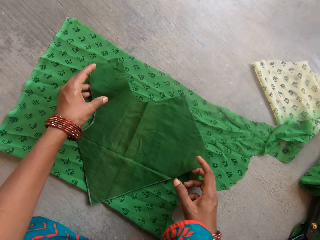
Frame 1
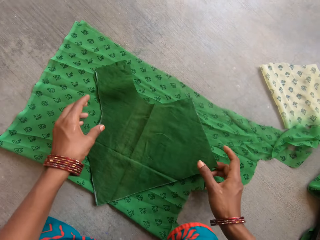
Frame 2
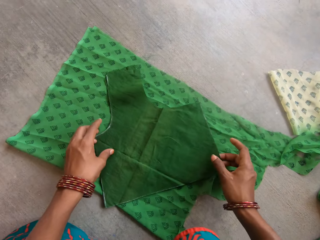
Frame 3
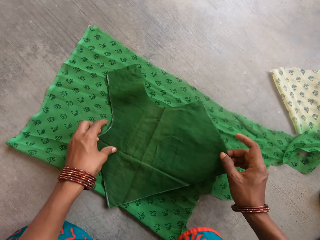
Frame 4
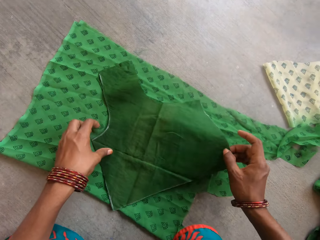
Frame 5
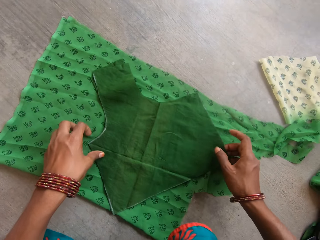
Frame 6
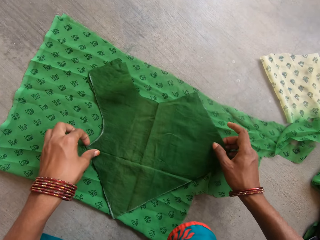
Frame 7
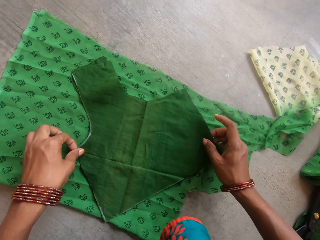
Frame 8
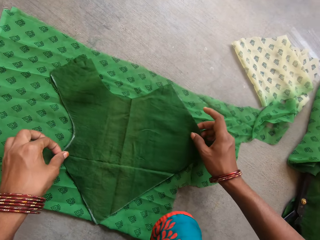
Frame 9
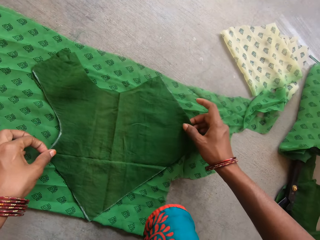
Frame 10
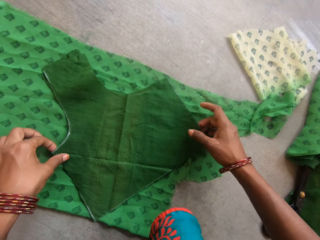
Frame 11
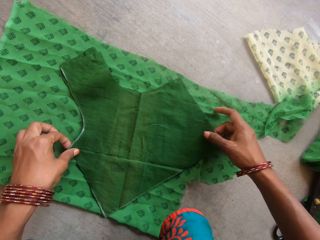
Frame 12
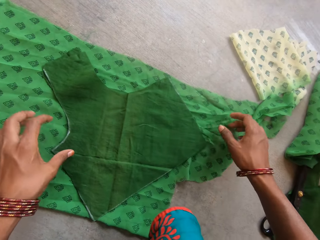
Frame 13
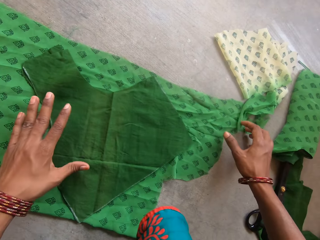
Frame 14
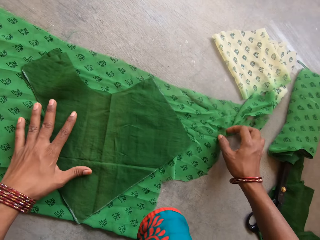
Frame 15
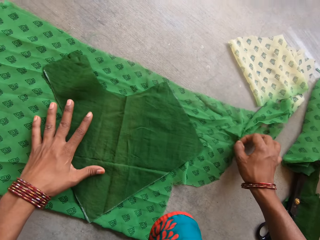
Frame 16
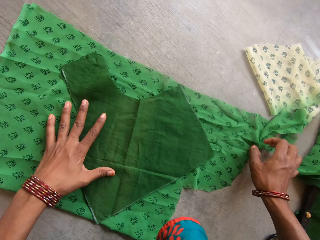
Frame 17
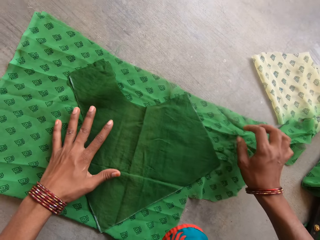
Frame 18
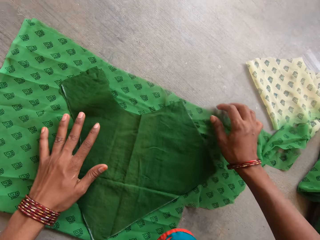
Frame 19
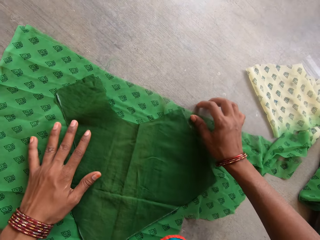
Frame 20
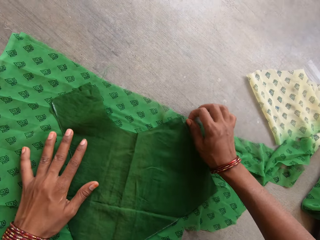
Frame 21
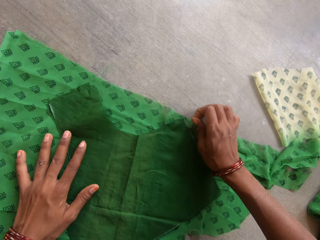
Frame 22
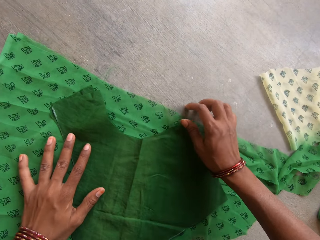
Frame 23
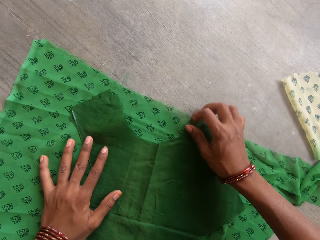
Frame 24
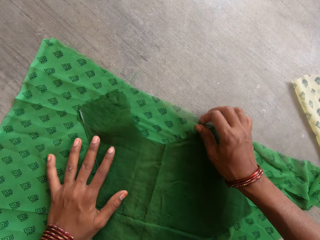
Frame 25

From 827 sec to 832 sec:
The camera wearer holds the piece of cloth on the floor.

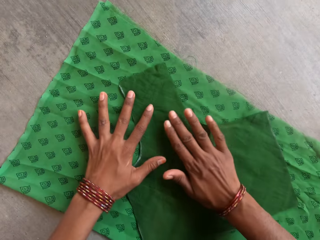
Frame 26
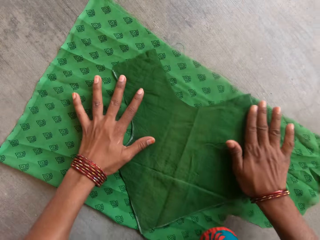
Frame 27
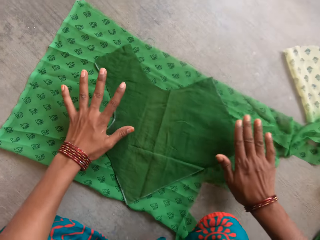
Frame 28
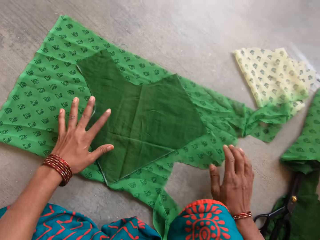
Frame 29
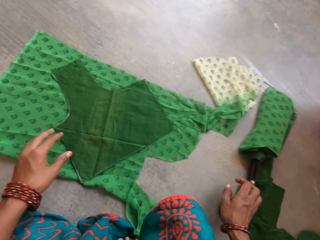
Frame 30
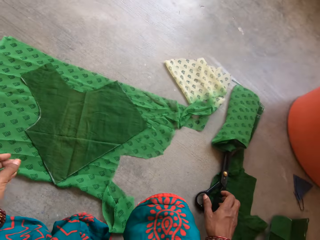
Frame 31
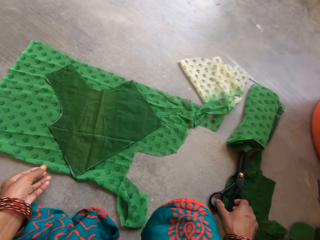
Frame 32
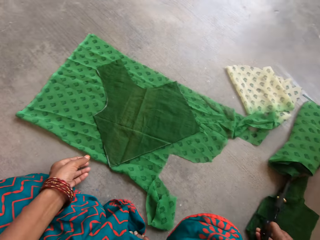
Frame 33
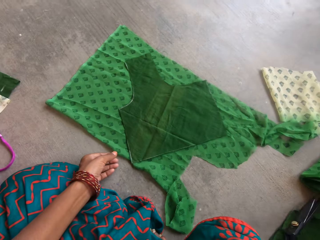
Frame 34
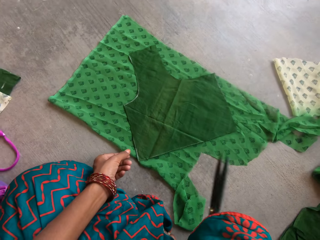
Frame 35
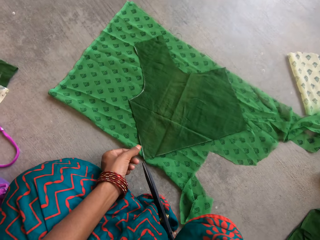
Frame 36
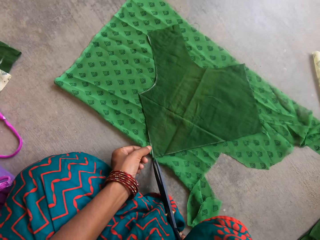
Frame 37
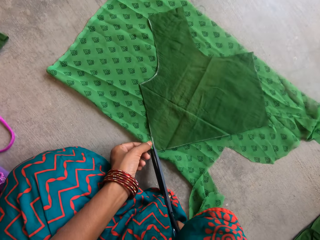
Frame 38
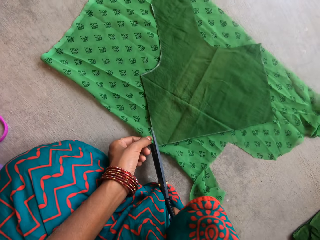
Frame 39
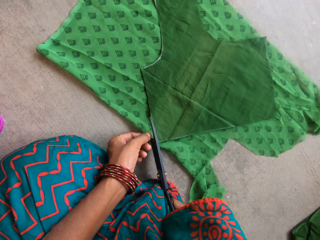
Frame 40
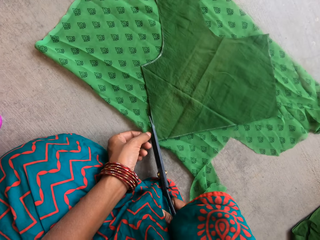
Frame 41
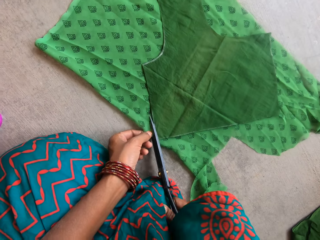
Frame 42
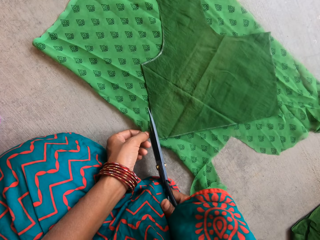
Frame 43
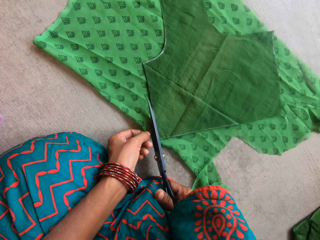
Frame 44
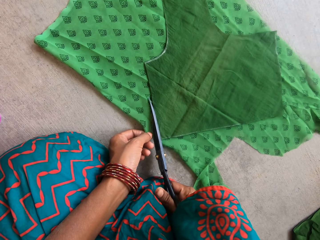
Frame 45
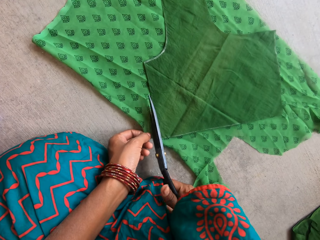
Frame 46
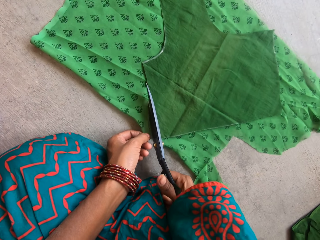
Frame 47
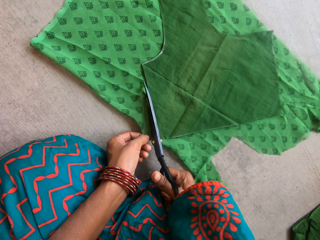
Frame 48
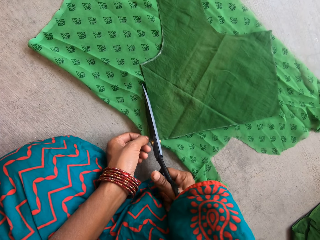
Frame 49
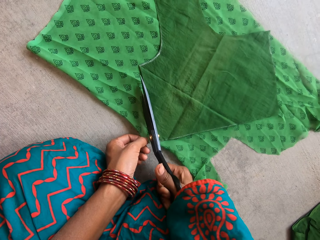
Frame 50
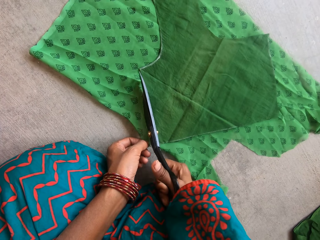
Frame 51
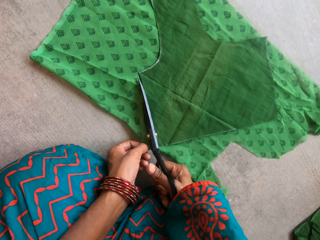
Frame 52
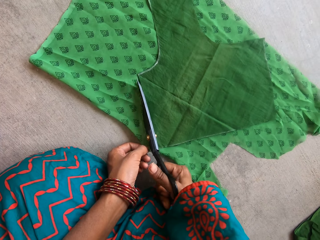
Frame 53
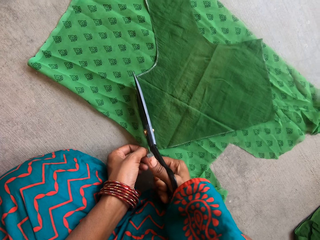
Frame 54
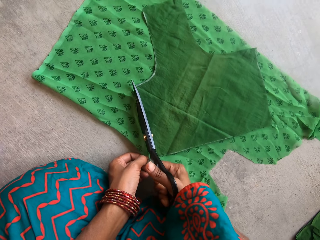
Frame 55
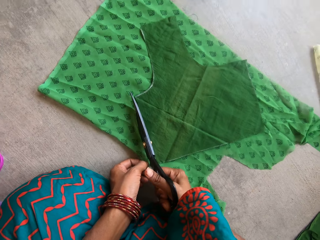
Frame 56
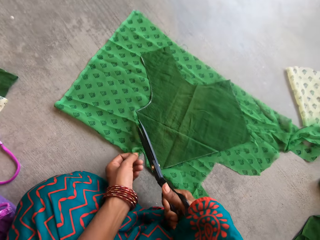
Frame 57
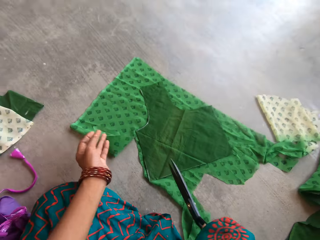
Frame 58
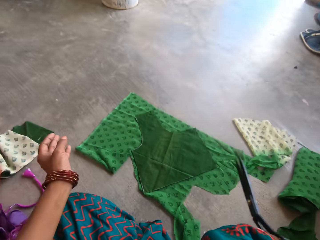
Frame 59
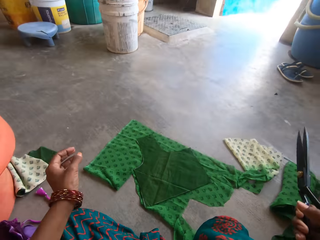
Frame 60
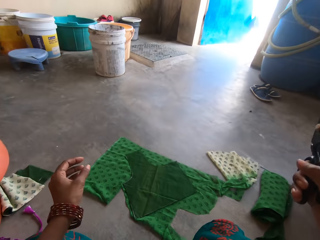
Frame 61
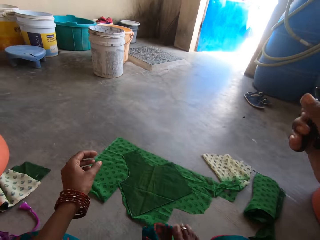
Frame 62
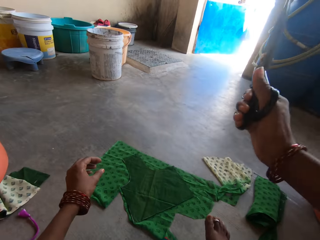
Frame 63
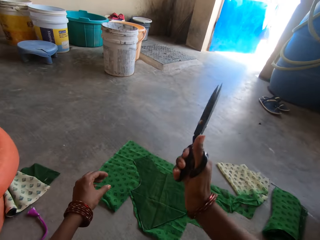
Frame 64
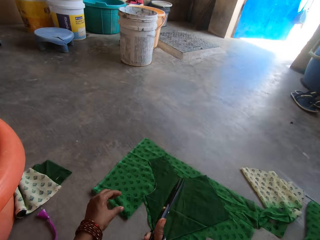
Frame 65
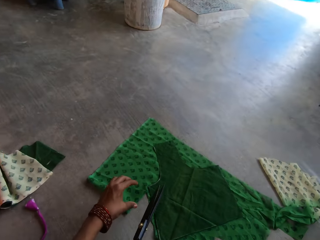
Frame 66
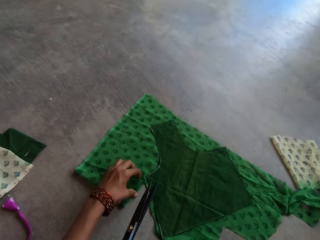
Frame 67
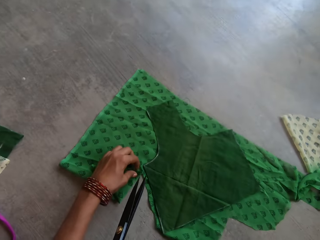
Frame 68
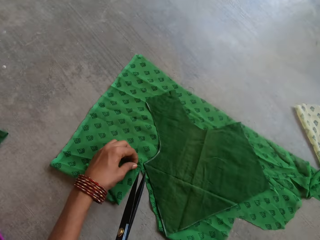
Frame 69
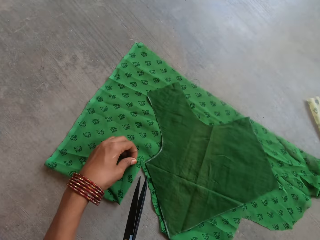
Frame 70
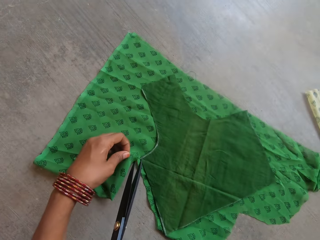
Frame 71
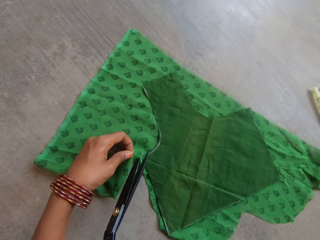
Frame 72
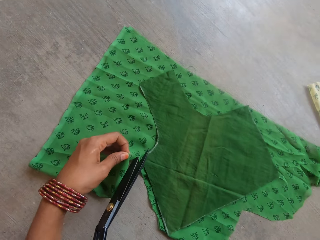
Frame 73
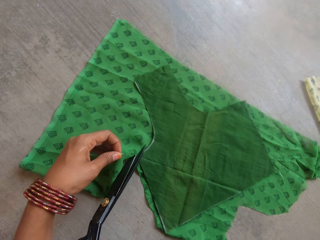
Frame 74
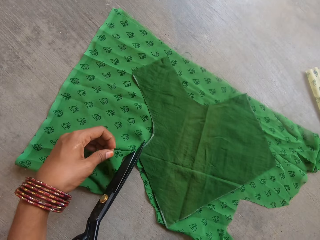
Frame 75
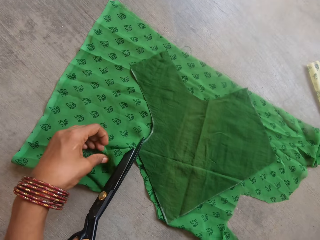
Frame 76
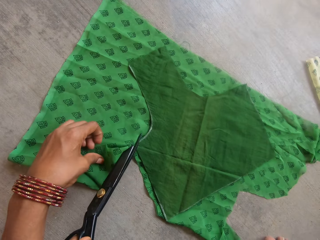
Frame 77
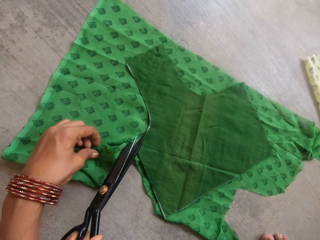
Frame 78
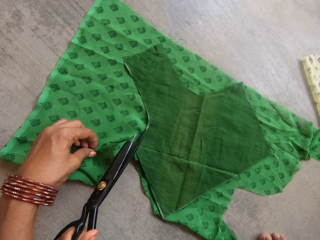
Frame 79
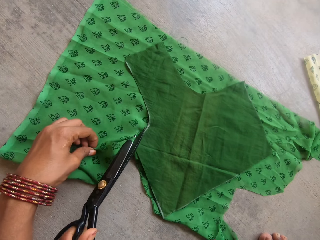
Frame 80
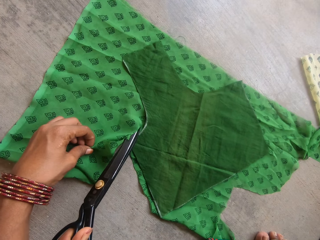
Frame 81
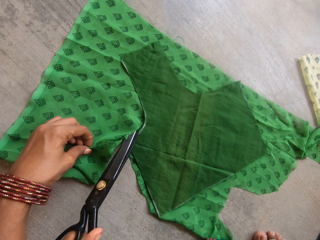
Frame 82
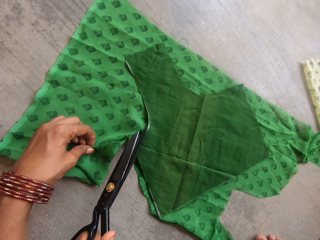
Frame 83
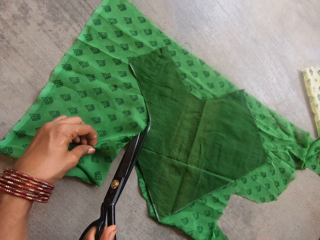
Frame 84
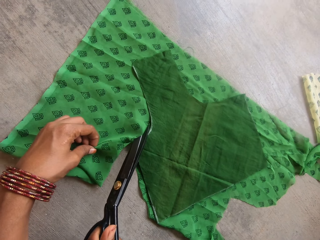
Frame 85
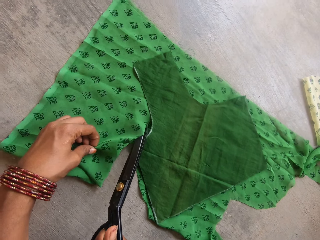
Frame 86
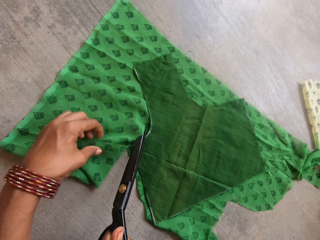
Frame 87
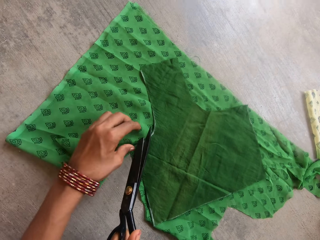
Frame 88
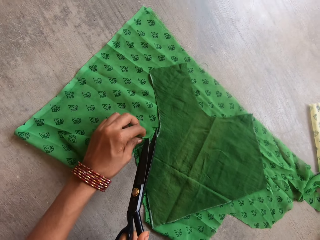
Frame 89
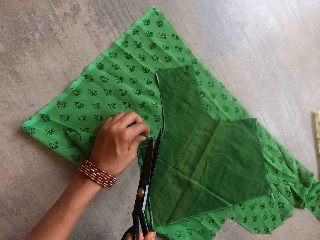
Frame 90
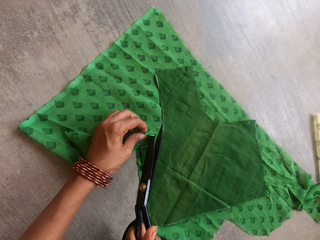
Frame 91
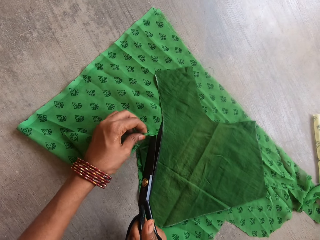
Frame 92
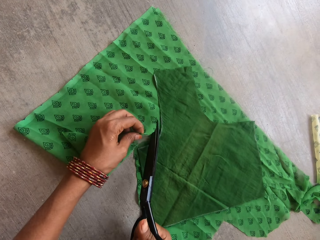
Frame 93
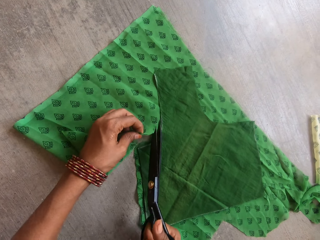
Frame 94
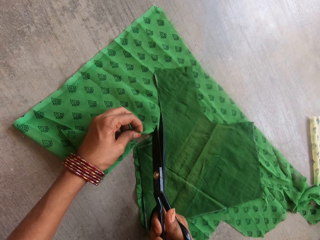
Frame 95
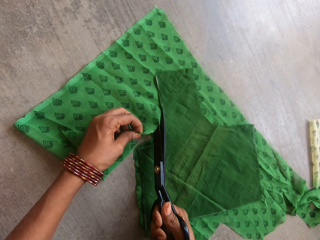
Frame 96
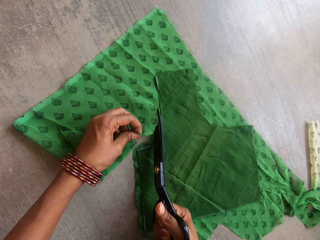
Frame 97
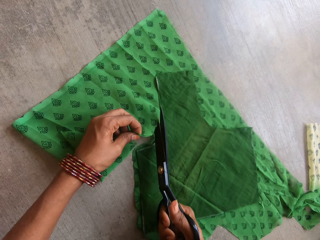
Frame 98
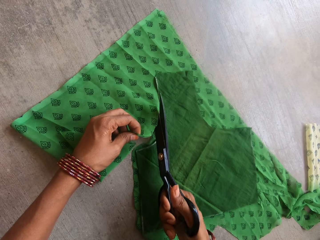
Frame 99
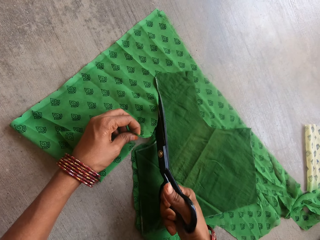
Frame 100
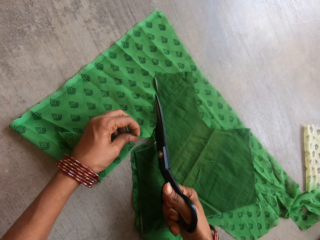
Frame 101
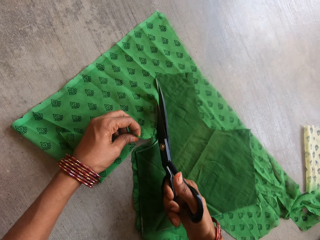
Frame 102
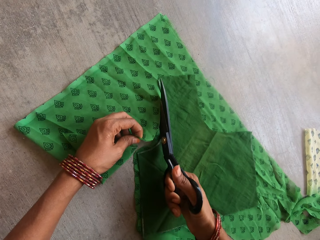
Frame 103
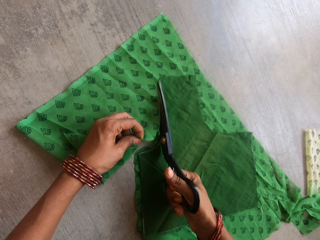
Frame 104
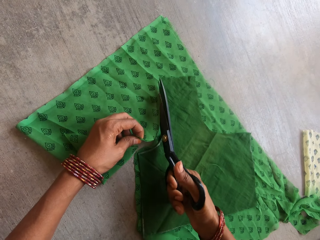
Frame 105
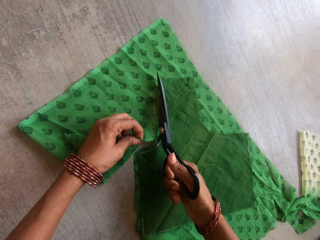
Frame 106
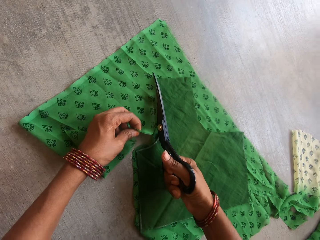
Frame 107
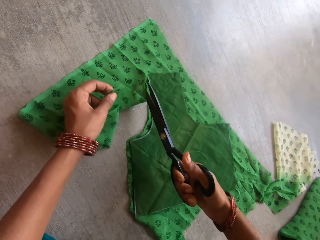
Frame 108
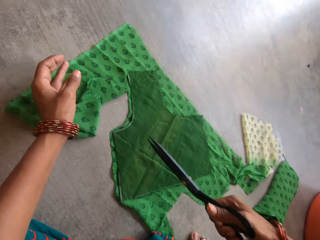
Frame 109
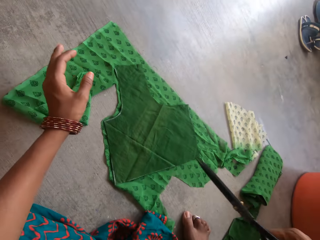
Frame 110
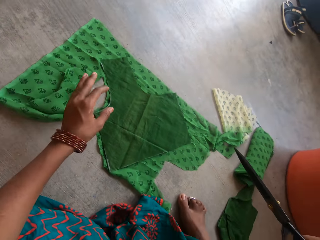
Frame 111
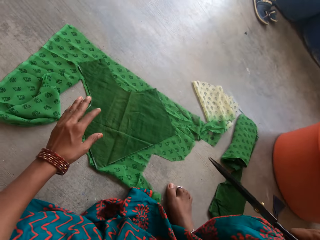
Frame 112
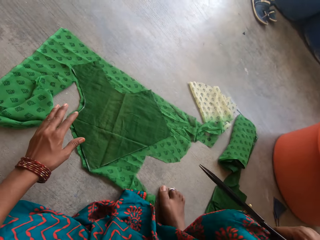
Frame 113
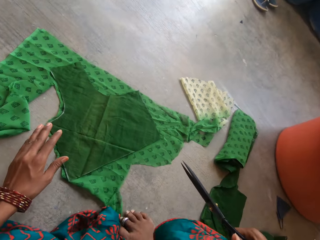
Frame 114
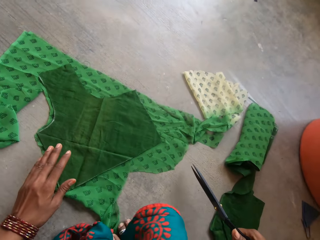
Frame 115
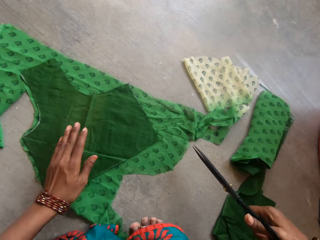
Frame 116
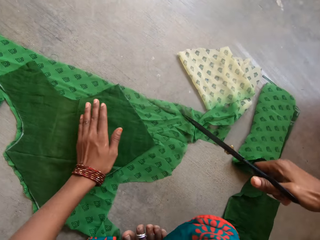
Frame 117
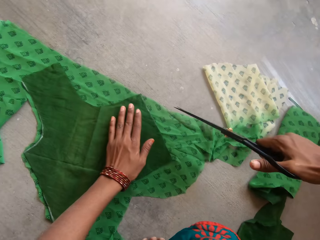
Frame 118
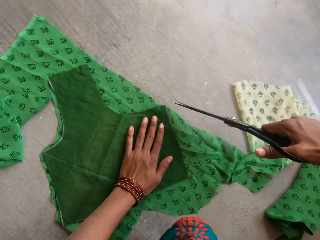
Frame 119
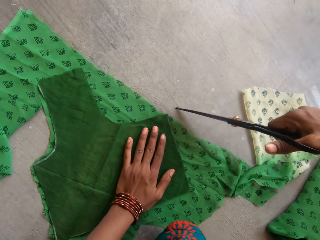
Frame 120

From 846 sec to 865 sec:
The camera wearer picks up a pair of scissors on the floor with her right hand. She cuts out the fabric pattern from the piece of fabric or cloth with the pair of scissors in her right hand. She sits on the floor. She cuts the piece of cloth with the pair of scissors. She sits on the floor.
